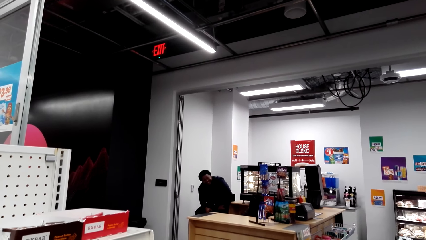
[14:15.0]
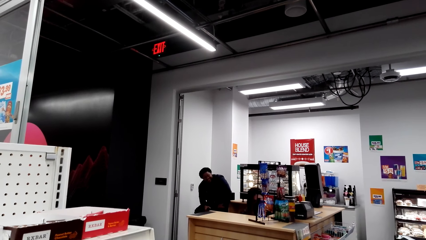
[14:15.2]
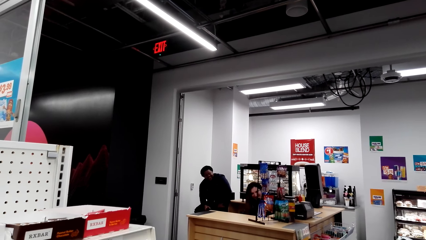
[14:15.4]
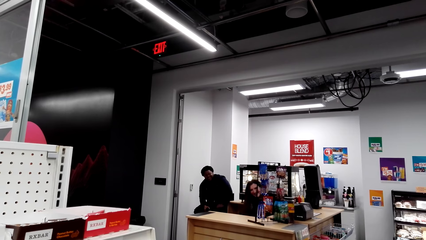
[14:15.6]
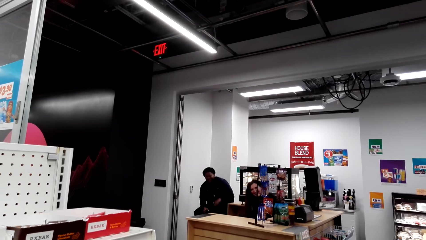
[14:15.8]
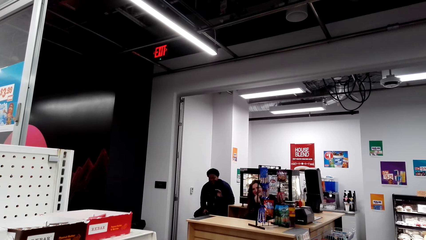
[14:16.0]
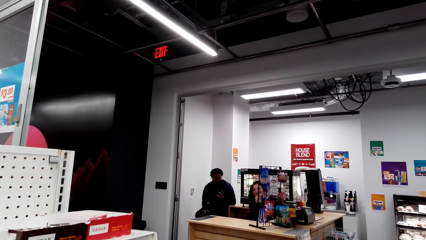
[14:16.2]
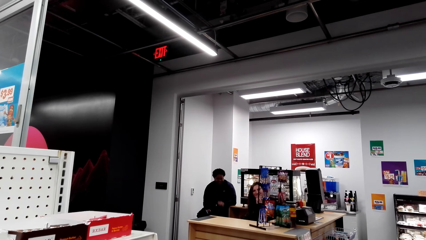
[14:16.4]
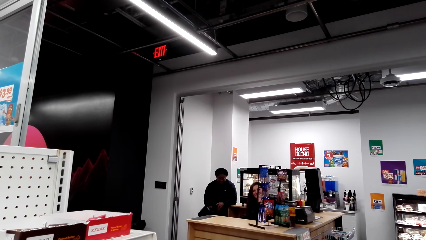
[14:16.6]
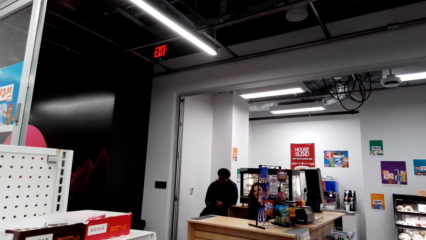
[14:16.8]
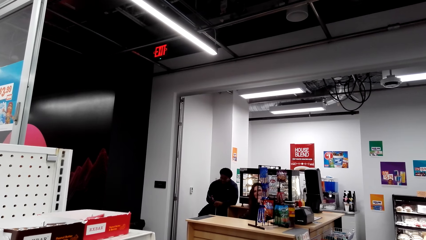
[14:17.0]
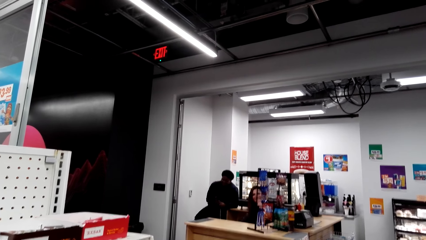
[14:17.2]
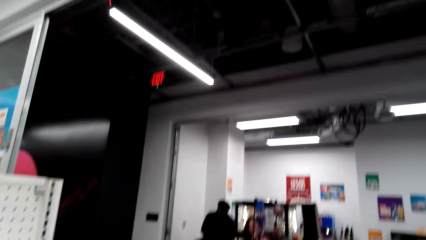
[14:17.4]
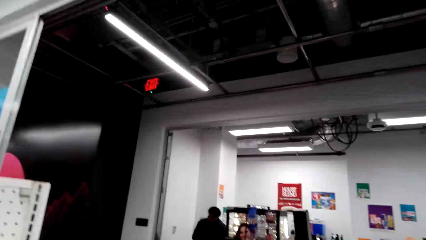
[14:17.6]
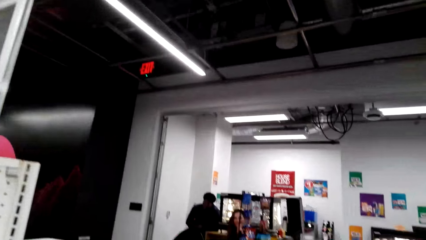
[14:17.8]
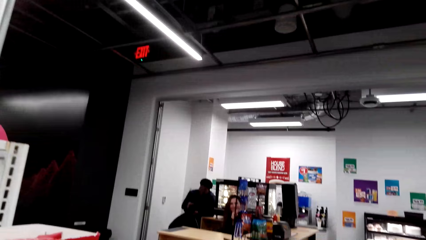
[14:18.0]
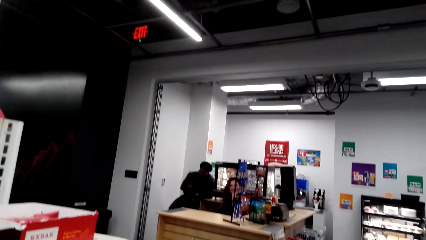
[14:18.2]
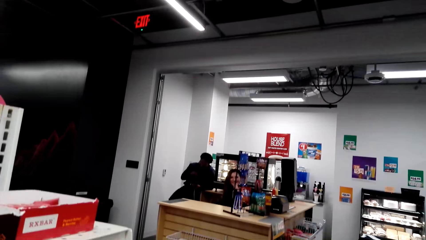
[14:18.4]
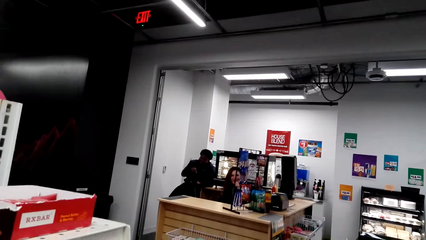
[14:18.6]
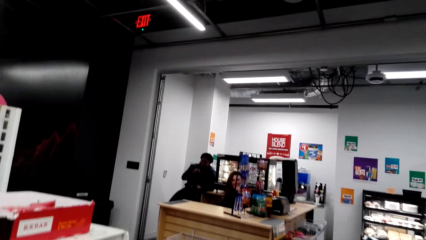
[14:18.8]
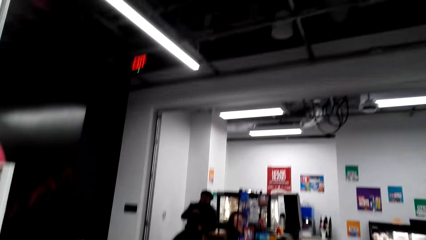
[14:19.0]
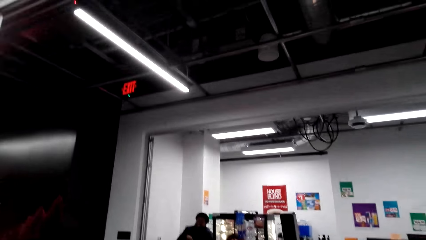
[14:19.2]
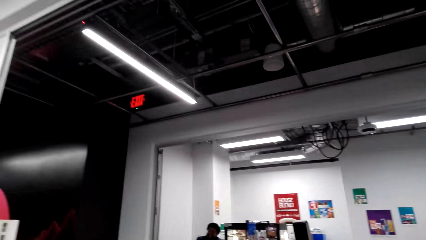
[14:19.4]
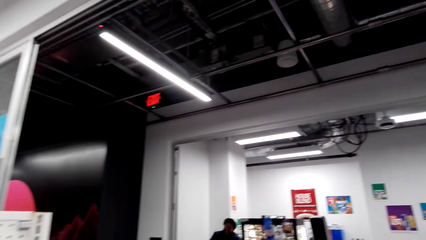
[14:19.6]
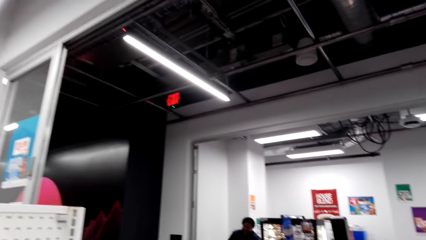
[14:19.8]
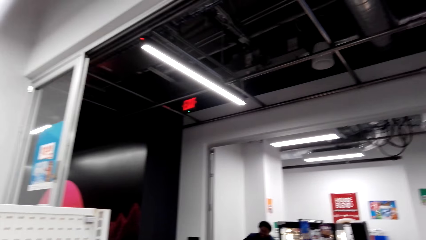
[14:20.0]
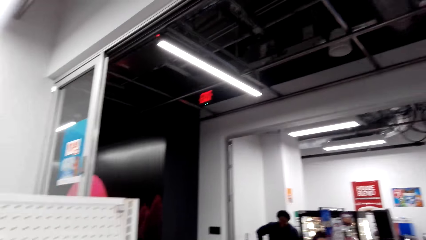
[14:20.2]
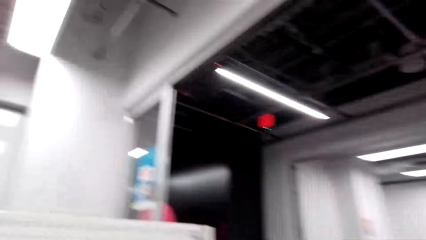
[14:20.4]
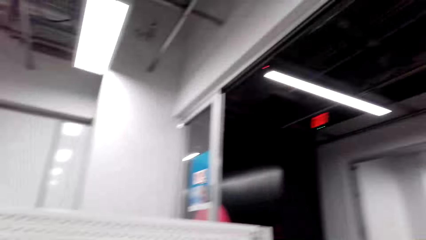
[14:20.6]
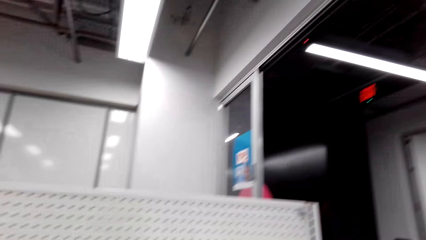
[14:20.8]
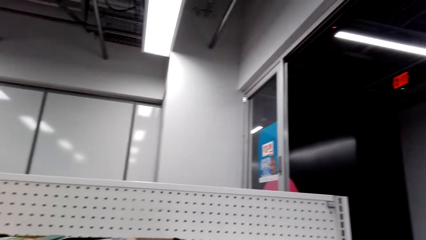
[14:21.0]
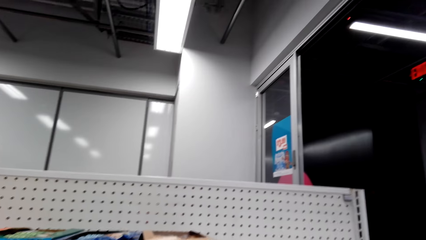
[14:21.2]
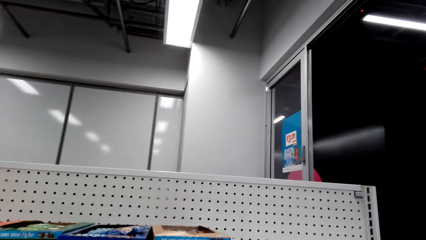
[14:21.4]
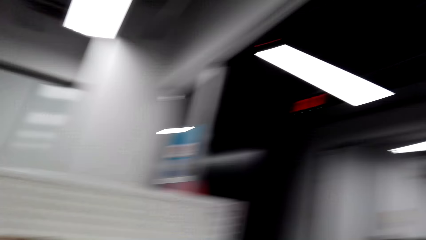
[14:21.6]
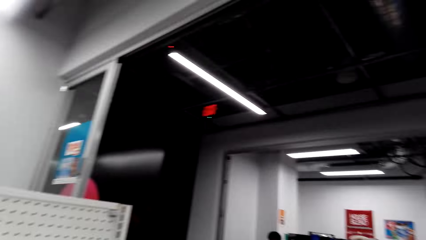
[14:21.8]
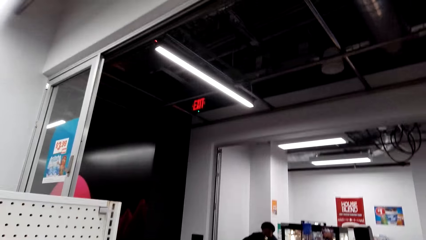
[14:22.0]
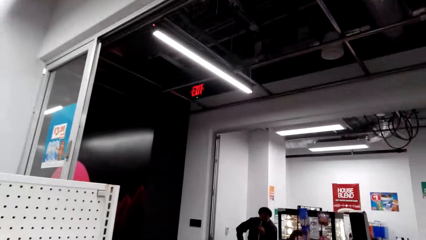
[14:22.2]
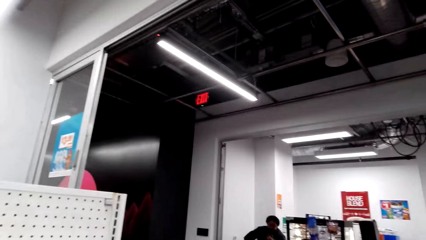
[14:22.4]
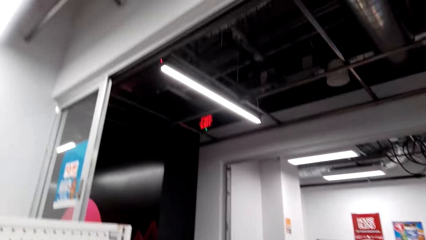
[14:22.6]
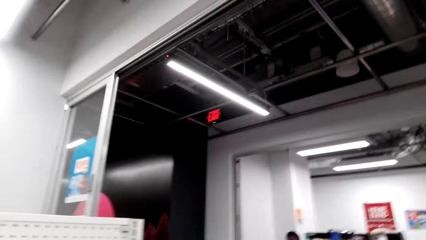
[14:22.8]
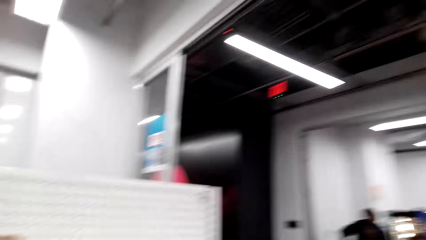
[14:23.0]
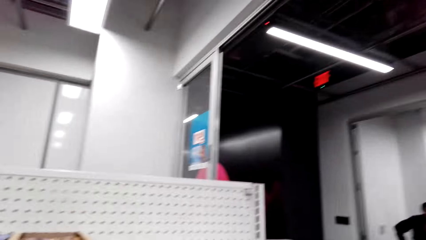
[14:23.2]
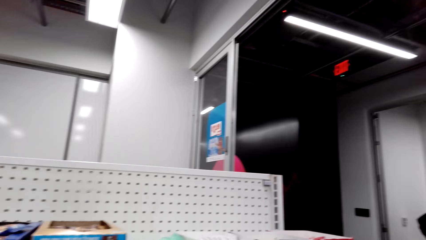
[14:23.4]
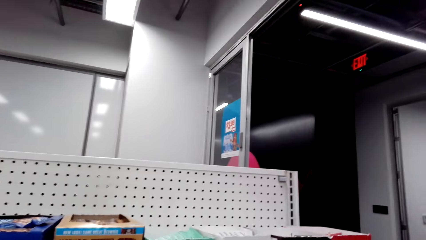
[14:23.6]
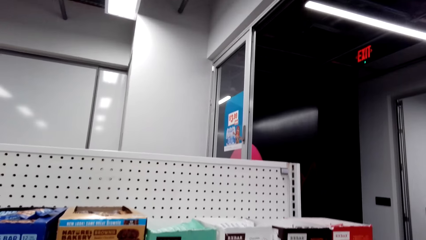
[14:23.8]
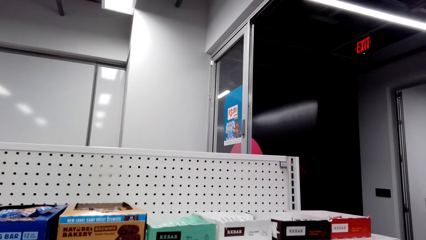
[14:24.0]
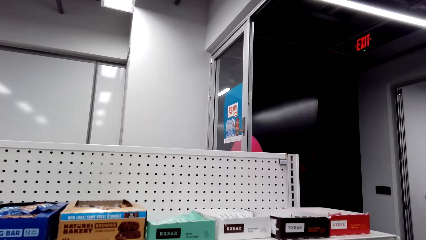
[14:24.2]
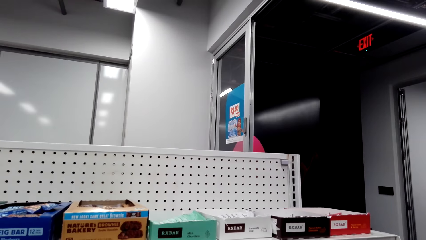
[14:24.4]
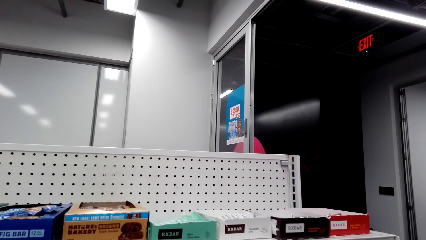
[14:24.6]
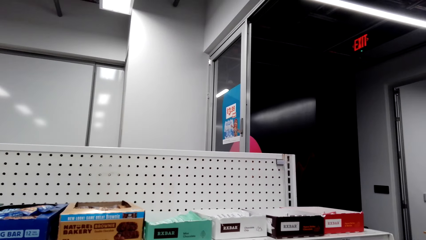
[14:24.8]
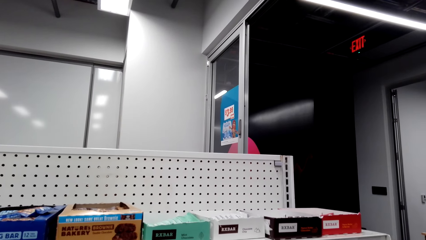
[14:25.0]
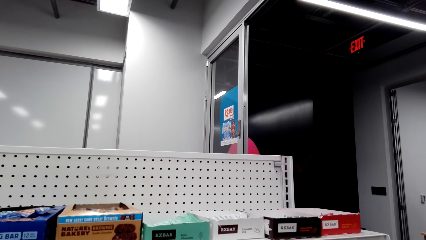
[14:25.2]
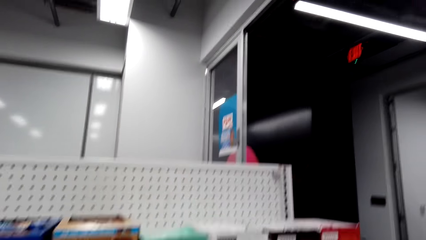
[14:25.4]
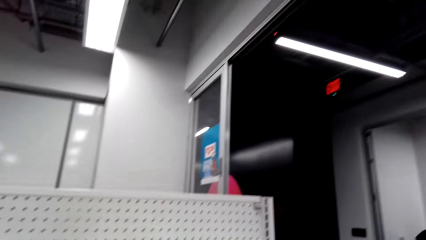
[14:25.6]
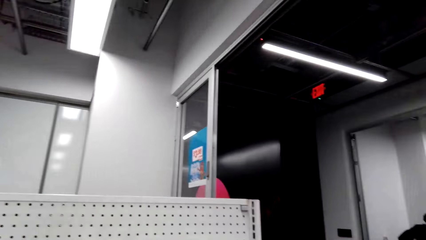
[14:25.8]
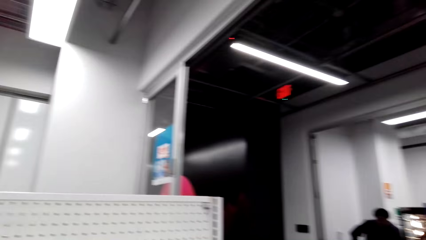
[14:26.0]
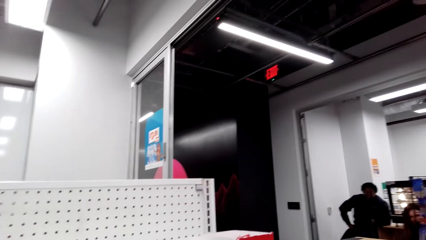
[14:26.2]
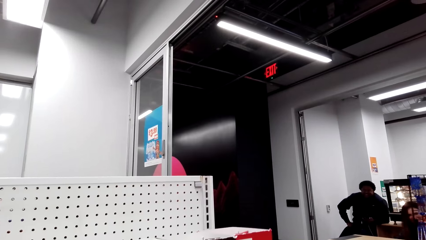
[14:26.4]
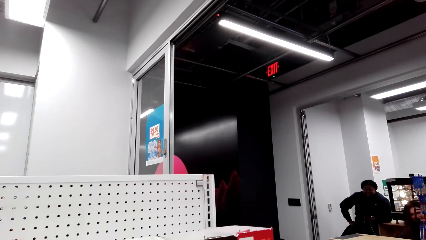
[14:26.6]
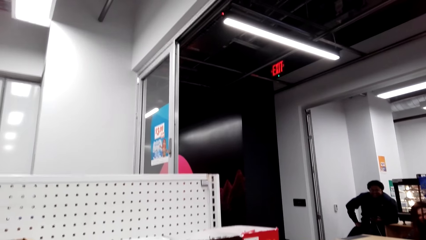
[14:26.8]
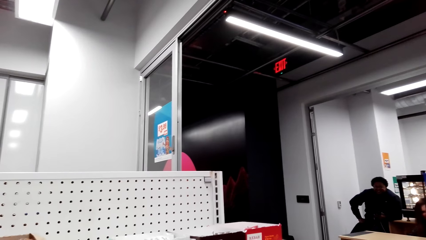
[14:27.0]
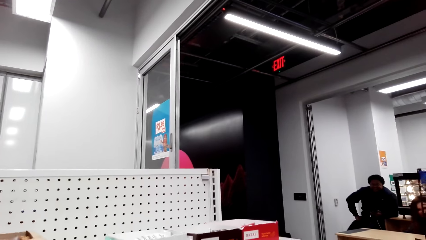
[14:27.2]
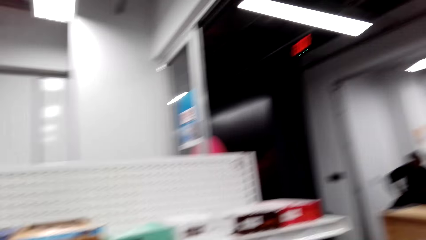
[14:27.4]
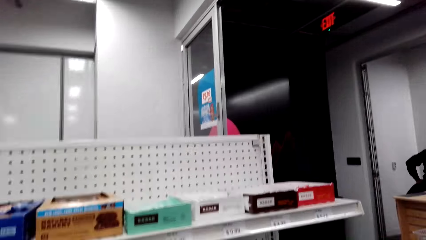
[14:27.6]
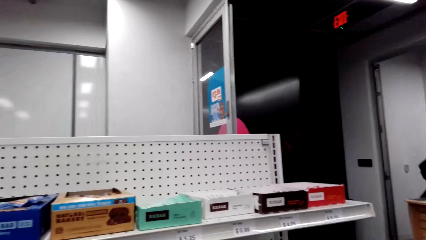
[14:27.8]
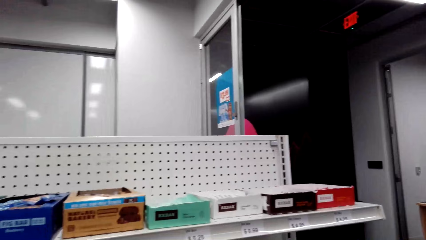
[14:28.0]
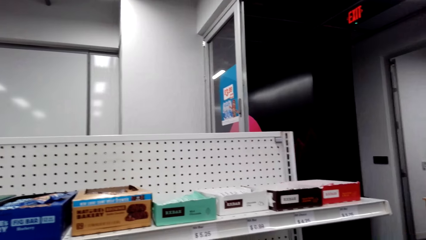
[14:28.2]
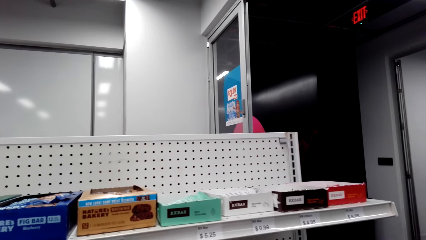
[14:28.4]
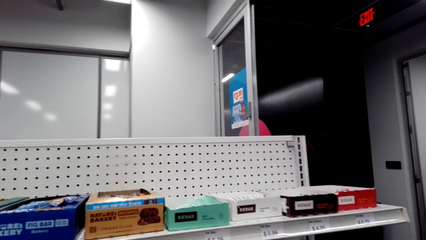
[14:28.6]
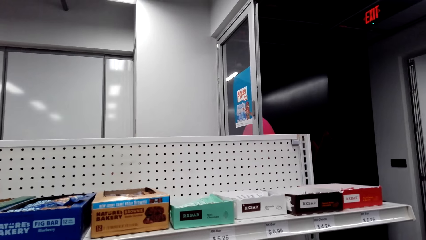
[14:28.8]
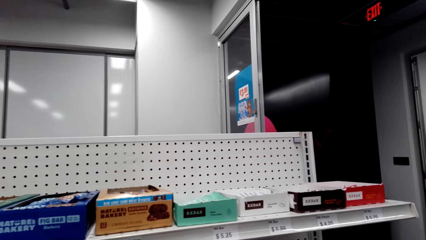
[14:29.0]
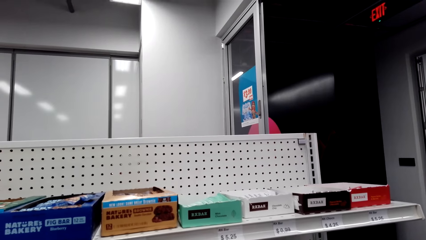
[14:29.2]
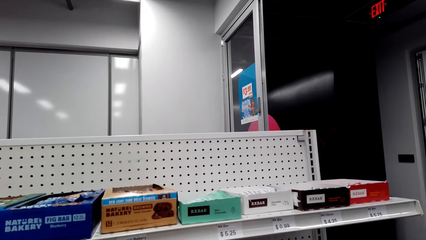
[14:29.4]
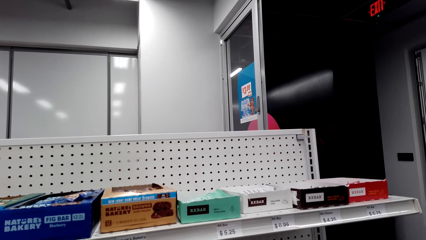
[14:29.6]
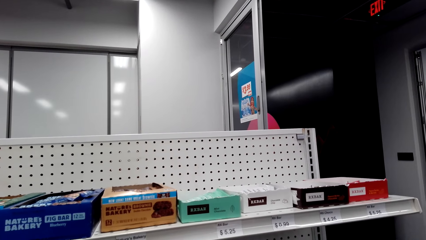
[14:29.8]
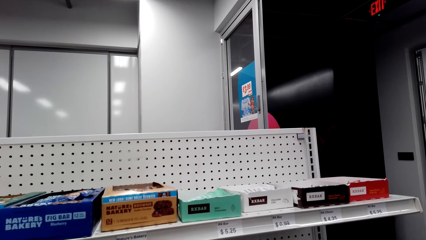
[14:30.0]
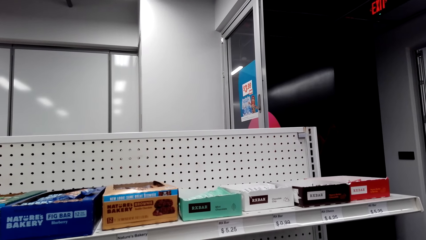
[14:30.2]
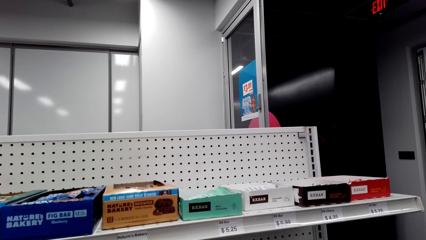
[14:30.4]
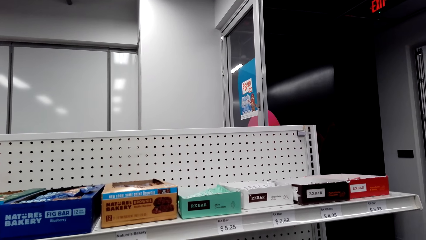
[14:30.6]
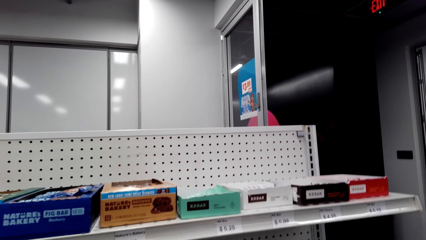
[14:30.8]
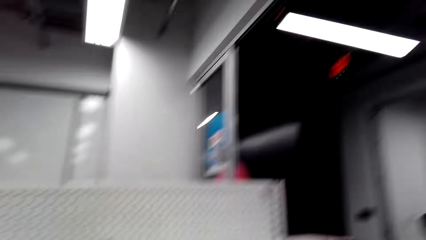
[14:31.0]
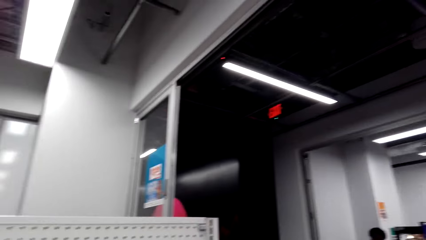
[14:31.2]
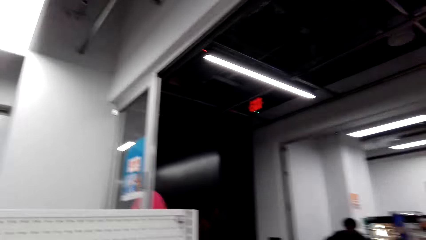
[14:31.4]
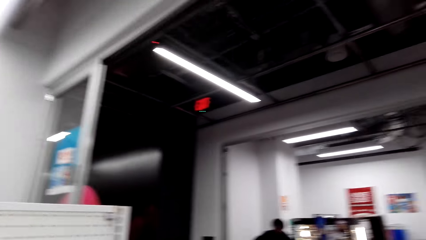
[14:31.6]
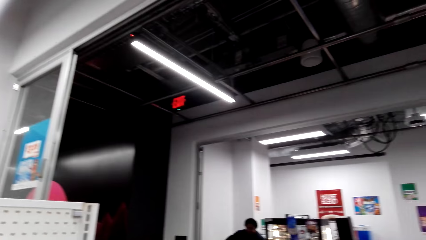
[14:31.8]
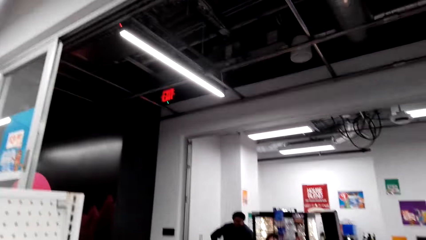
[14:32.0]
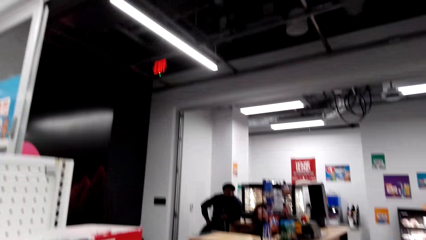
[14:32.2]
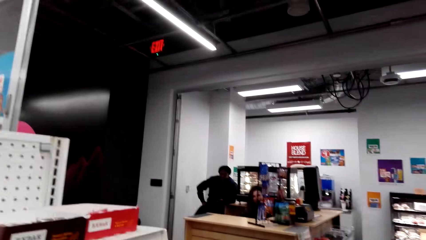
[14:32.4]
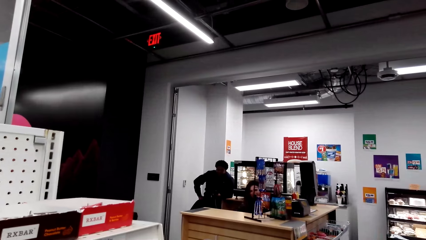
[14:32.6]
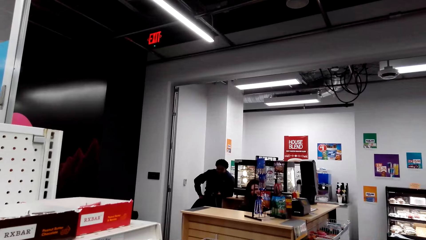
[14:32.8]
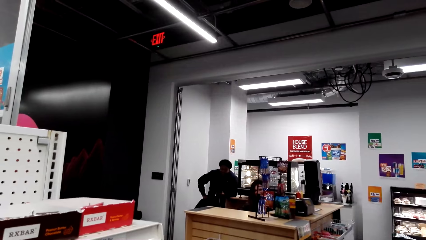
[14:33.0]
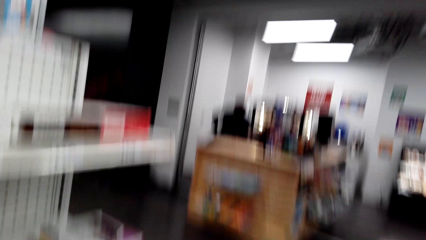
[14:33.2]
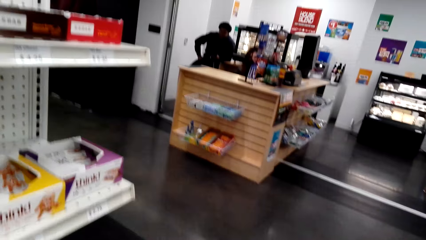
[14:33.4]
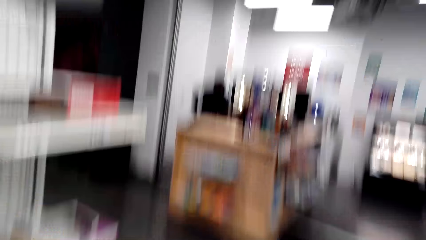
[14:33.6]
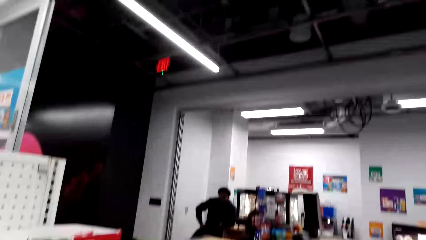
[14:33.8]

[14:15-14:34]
A man speaks to the camera wearer. The camera wearer speaks to the man. A woman laughs. The camera wearer laughs. The woman speaks to the camera wearer. The camera wearer speaks to the woman. The woman speaks to the camera wearer. The camera wearer talks to a person. The man speaks to the camera wearer.
